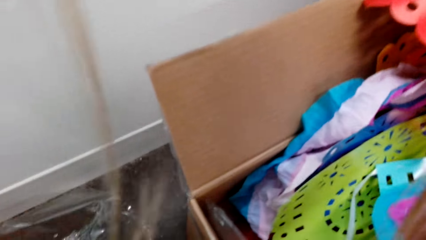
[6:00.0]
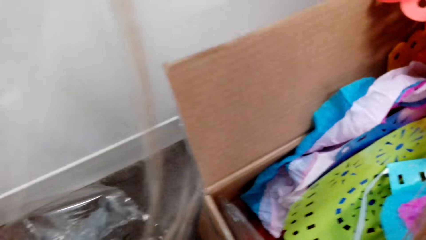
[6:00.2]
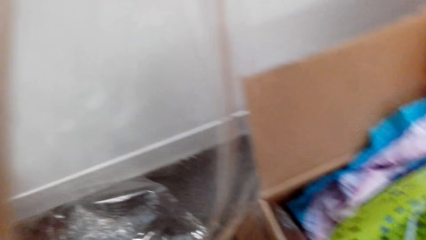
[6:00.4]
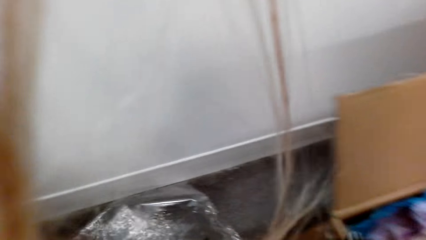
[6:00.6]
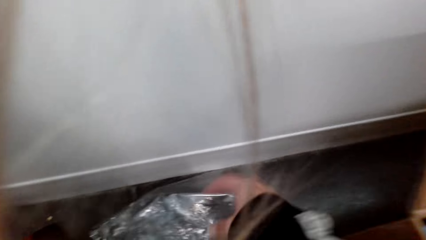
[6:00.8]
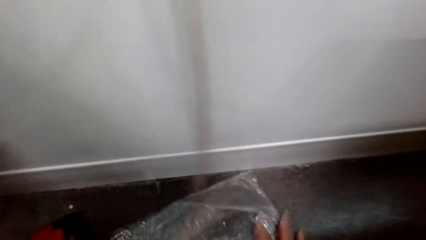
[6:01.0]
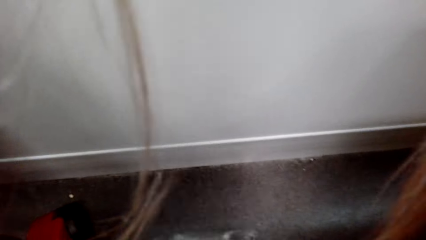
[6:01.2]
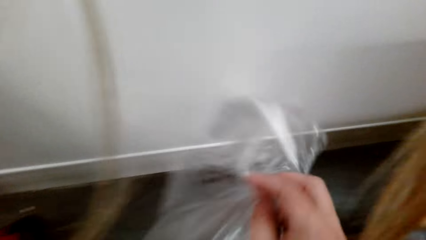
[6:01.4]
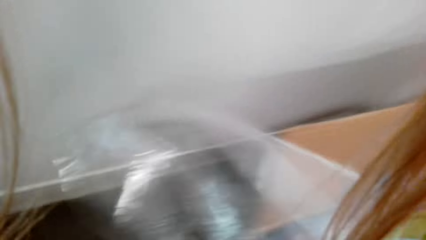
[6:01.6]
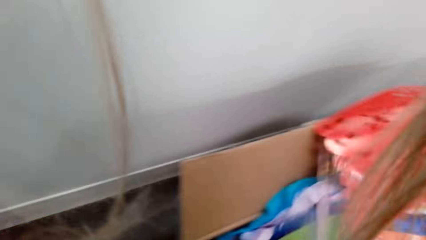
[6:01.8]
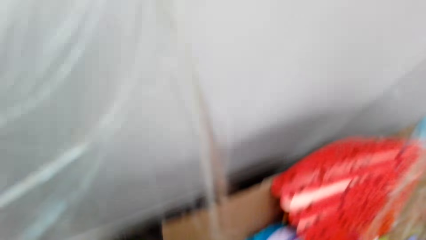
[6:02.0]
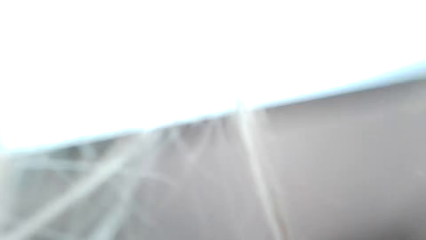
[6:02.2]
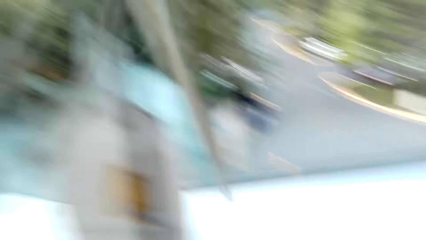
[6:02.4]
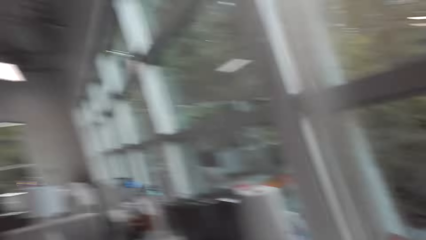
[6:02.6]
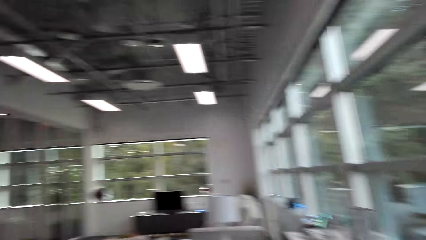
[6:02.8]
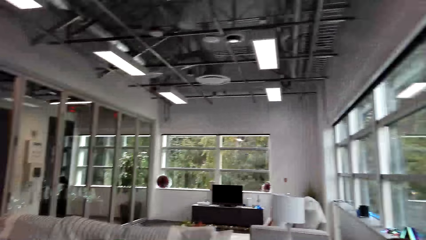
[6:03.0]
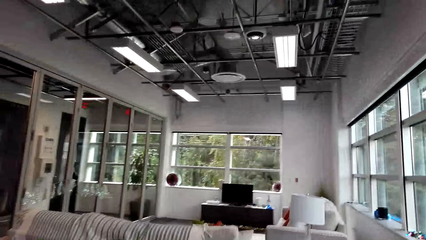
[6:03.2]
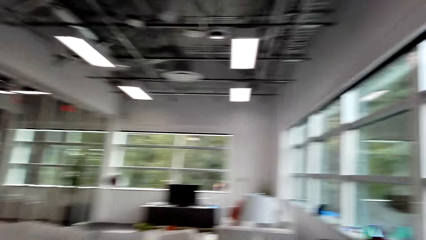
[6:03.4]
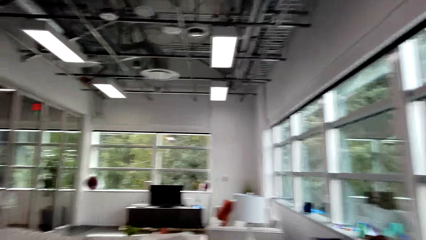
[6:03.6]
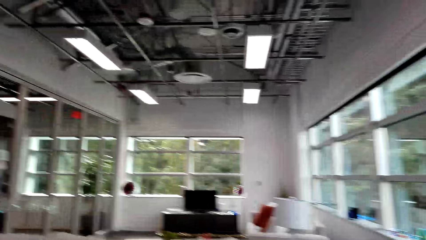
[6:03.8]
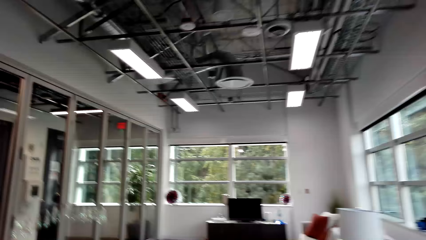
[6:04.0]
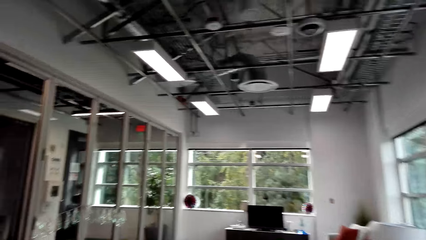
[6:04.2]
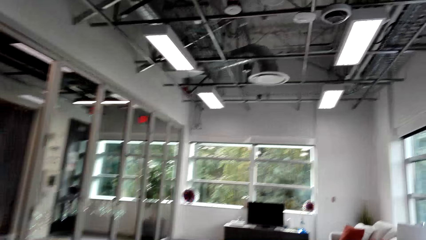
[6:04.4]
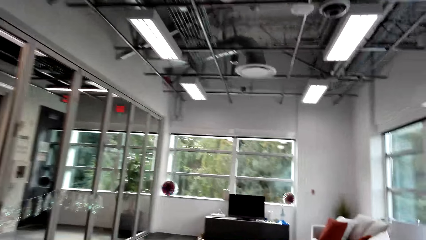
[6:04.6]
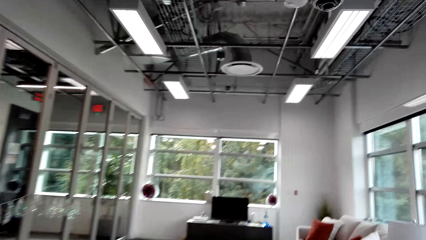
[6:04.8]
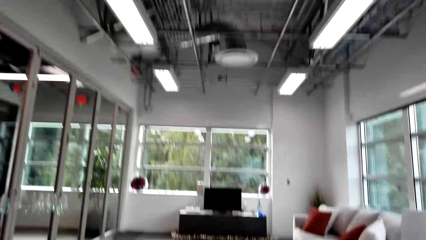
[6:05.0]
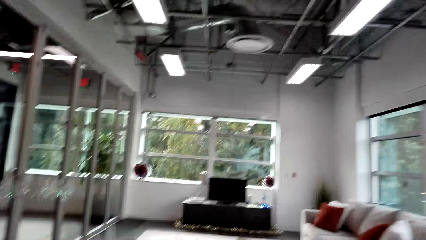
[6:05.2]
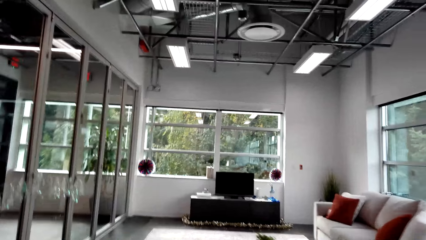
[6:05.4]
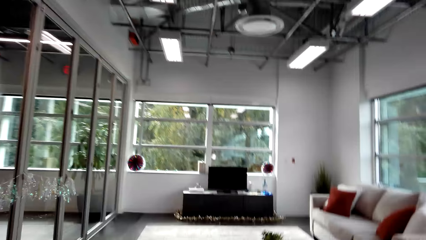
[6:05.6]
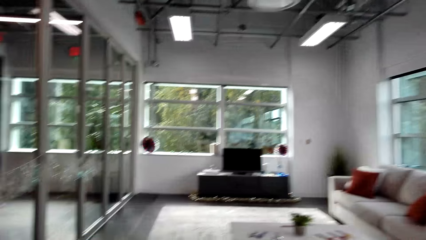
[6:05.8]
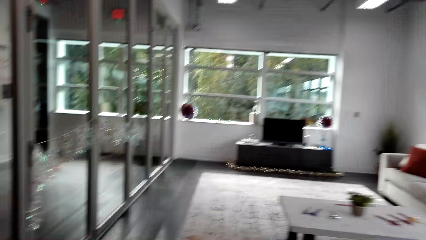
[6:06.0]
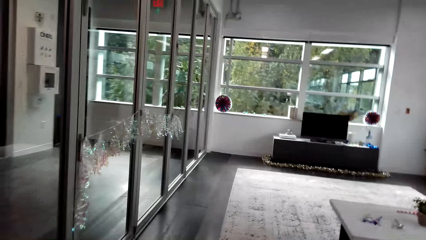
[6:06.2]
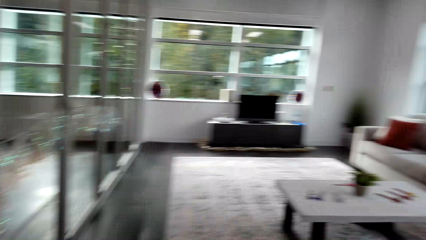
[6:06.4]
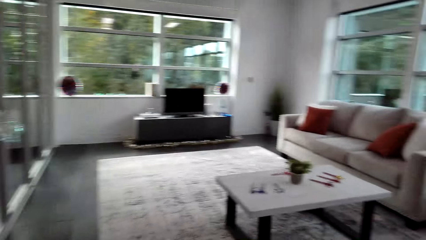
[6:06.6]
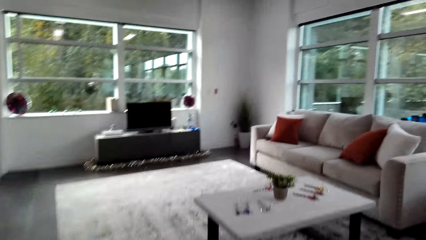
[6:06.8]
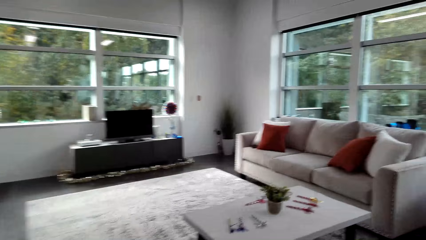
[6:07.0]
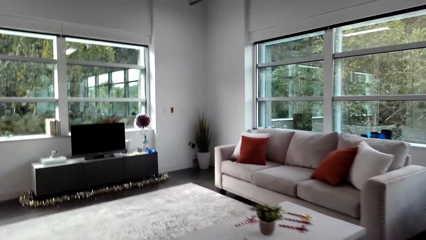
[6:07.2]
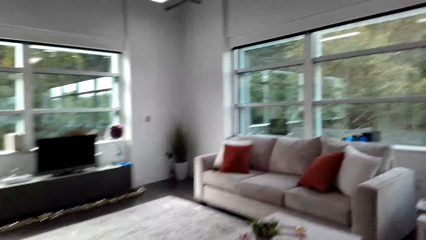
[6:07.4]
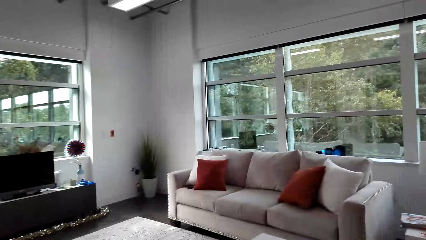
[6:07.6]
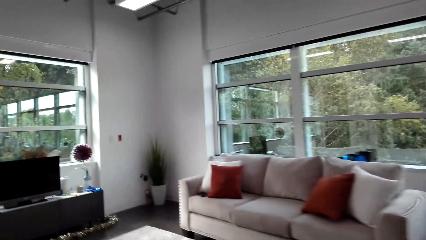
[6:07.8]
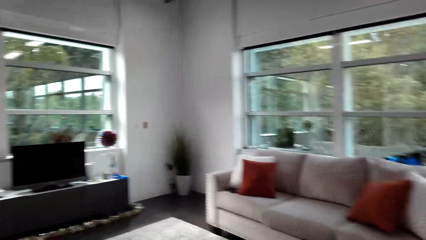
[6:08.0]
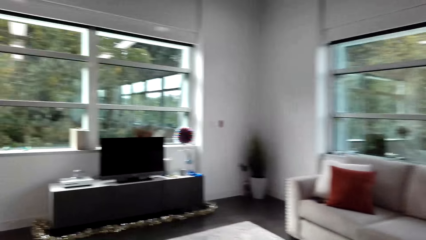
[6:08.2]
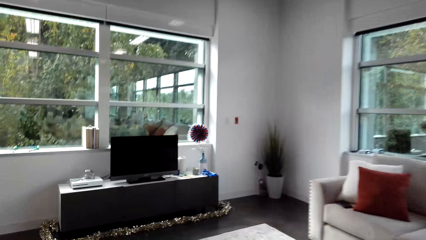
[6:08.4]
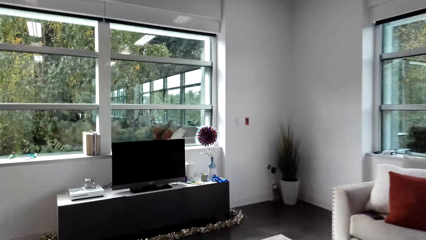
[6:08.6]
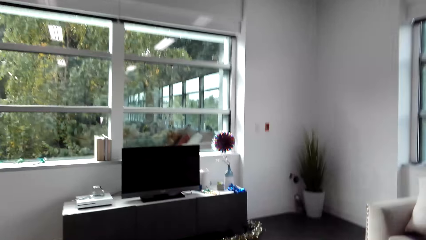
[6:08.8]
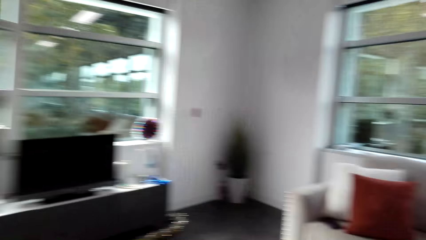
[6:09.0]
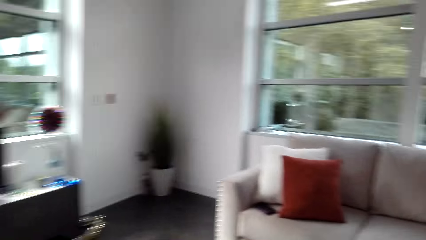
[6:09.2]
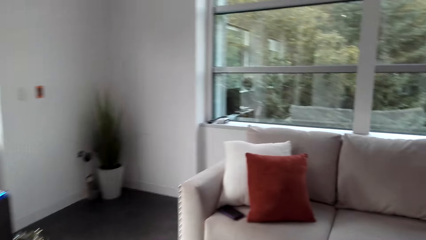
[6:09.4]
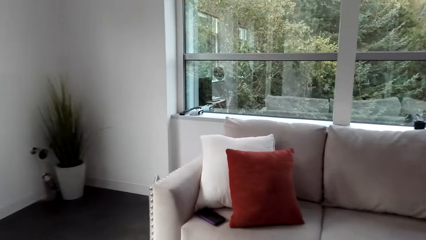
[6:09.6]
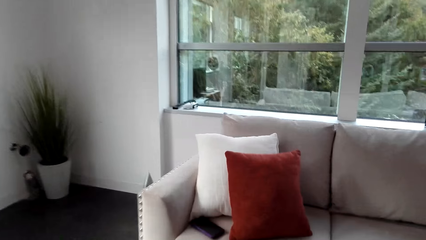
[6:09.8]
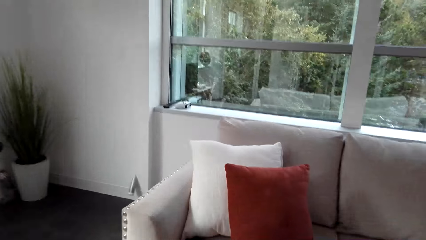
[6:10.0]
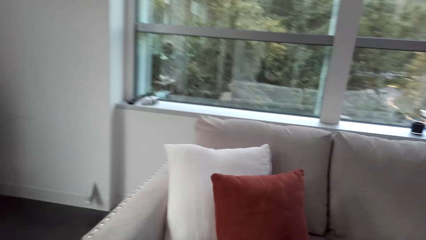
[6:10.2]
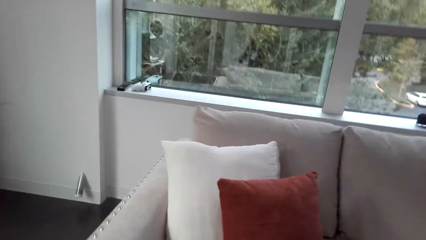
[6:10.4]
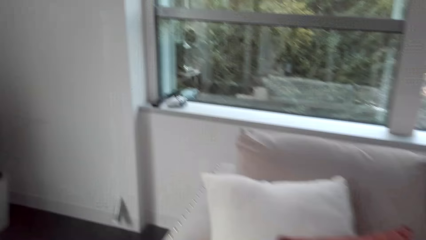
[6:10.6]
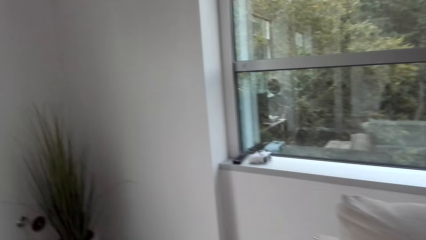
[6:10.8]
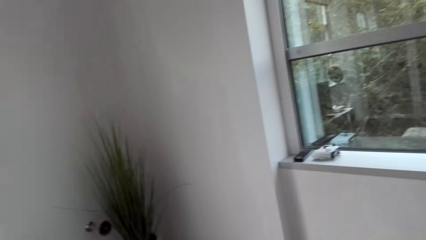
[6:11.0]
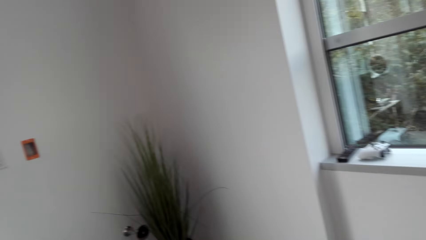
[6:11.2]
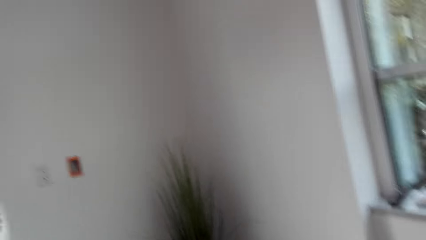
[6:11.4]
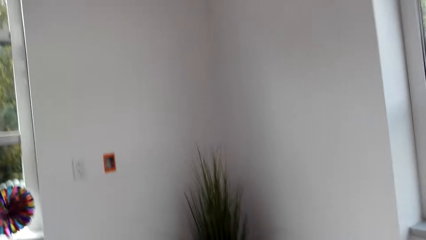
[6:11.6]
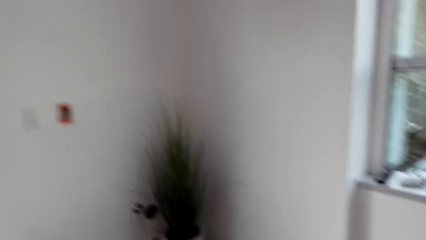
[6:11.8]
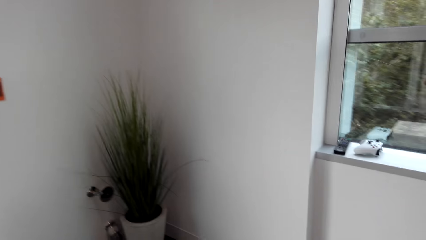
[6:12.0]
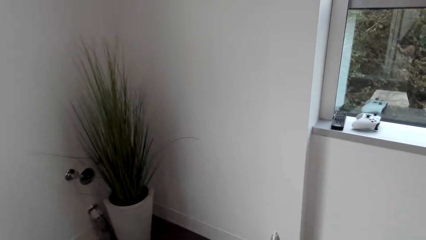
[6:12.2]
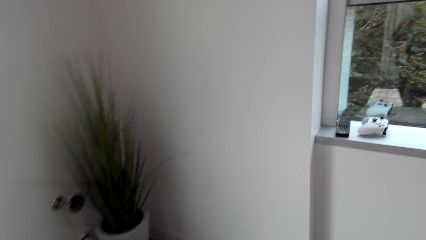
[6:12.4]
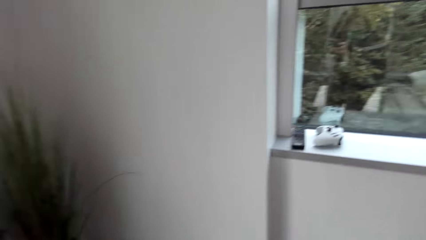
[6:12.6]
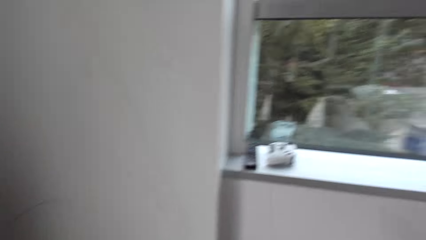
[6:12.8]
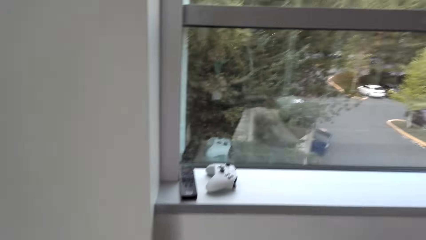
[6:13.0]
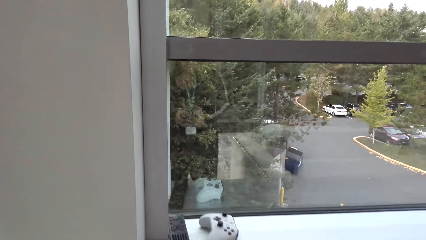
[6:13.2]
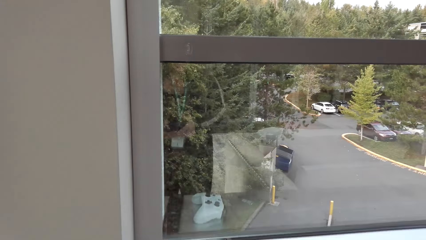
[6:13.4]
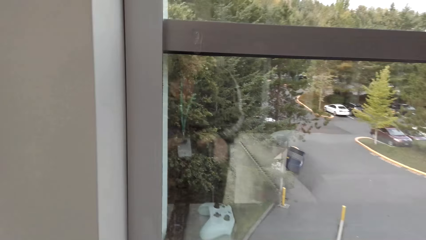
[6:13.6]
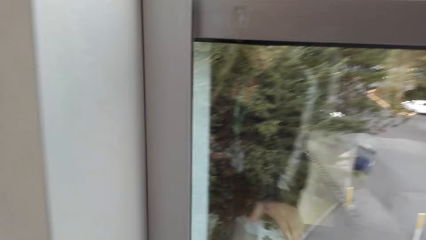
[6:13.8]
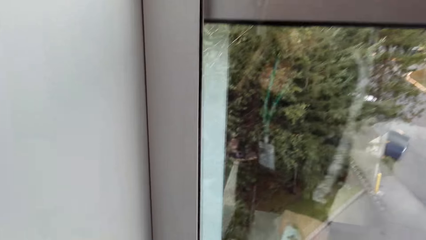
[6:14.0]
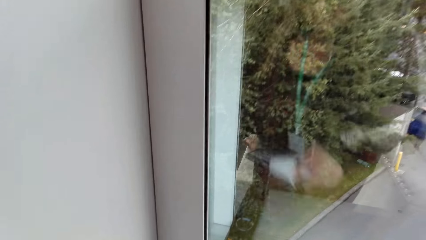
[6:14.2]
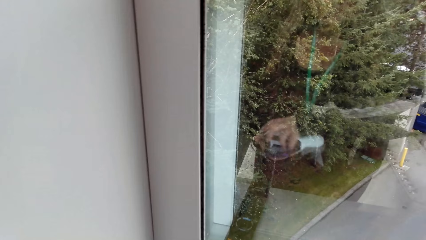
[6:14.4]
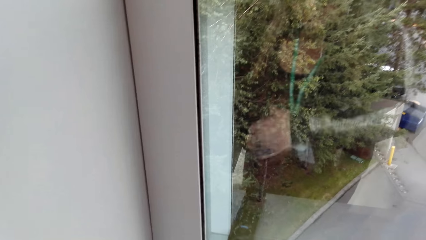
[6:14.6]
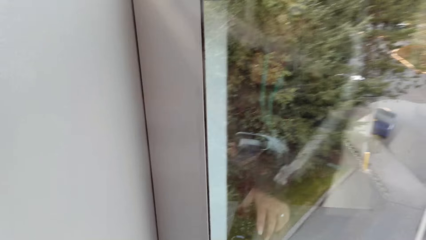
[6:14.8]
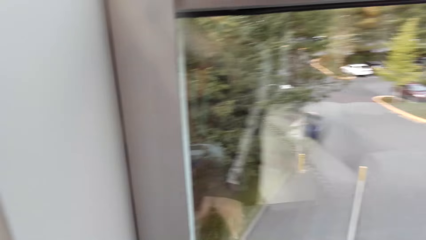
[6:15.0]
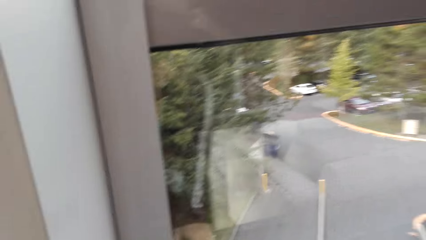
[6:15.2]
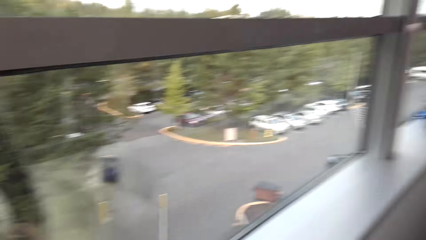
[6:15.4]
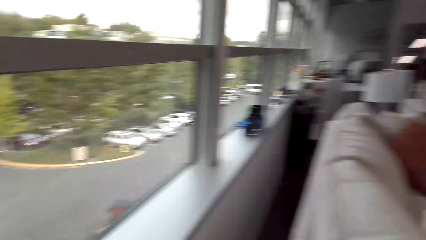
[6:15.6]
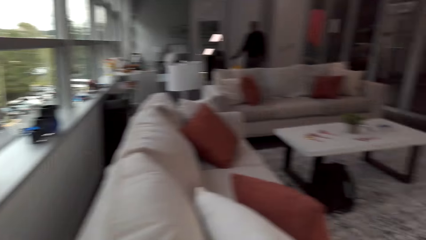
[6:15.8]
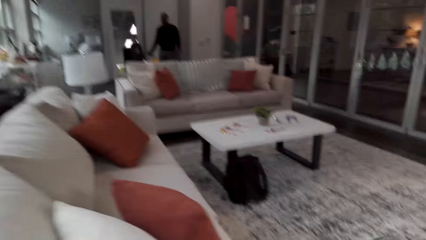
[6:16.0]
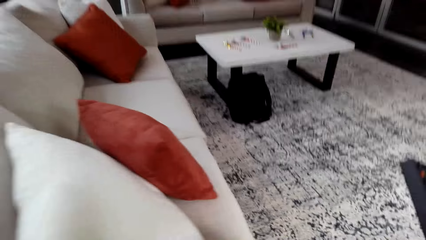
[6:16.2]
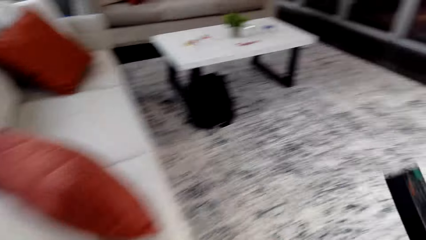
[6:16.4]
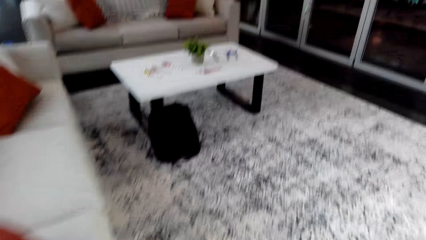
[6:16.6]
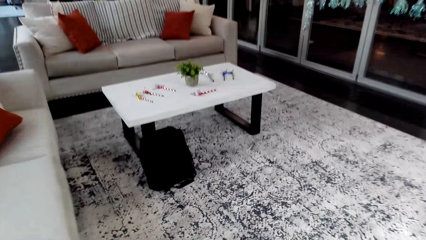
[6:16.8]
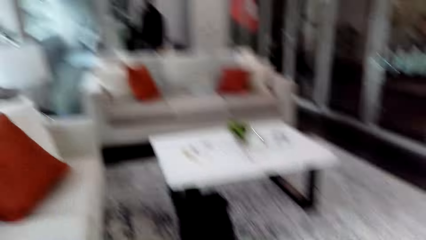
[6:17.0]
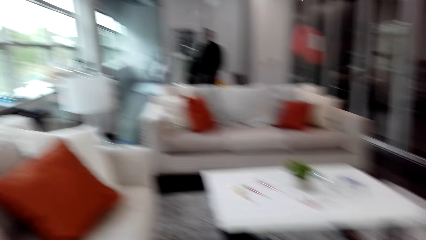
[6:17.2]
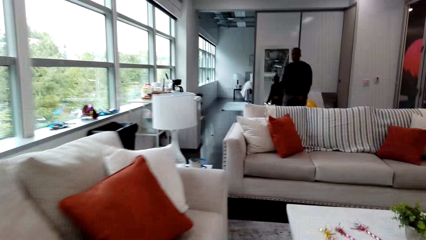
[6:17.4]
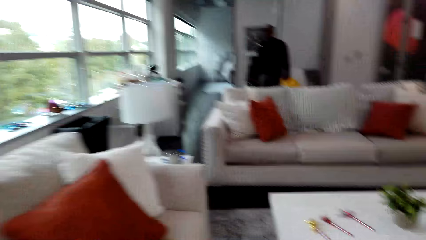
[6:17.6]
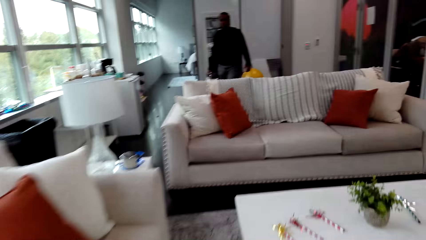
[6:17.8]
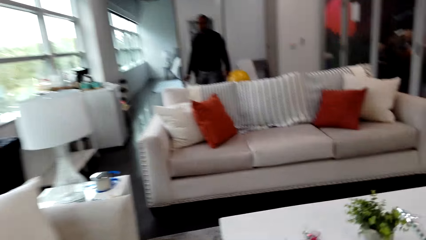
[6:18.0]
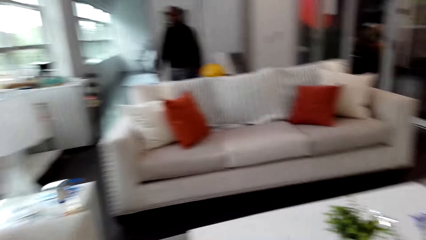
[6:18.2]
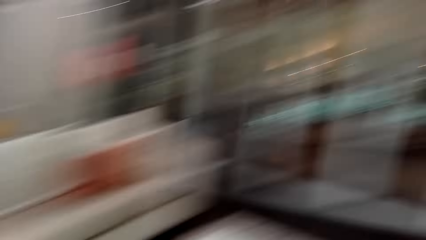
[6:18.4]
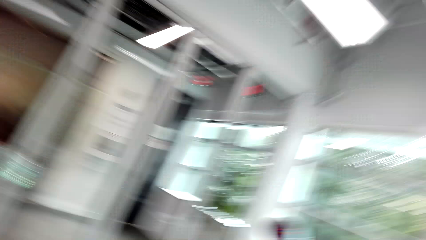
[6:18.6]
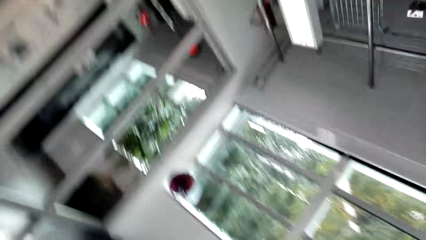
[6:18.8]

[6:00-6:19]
The camera wearer picks up a polythene paper from the floor. They put the polythene paper in the box. They walk around the room. They pick up the pad. They put the decorating items in the window. They take the TV remote. They walk back toward the table. A man stands up.
